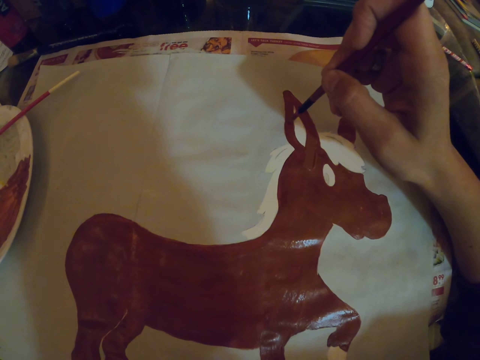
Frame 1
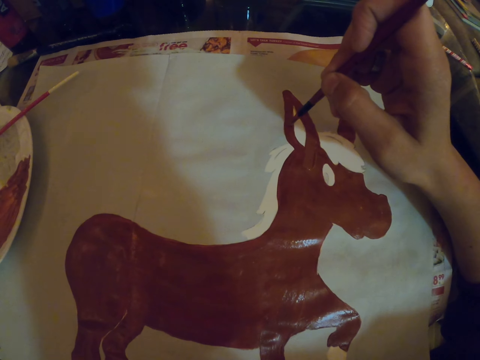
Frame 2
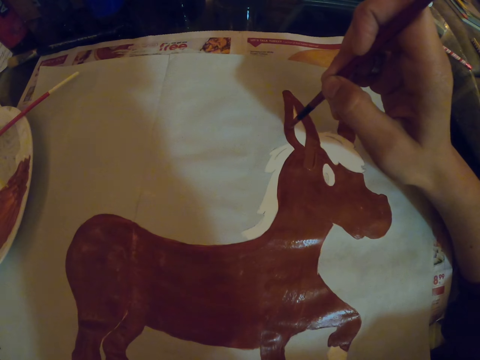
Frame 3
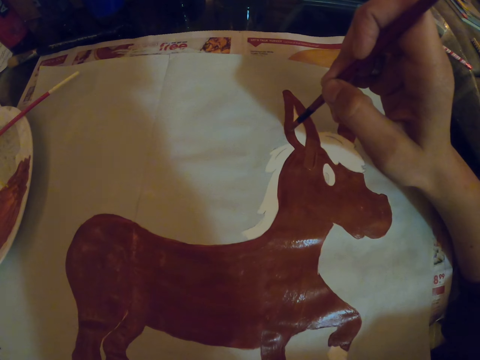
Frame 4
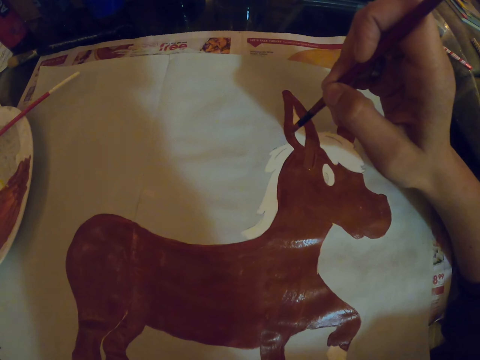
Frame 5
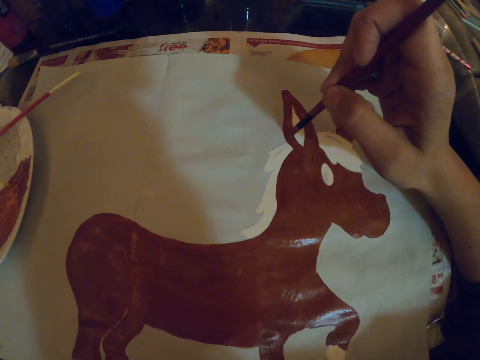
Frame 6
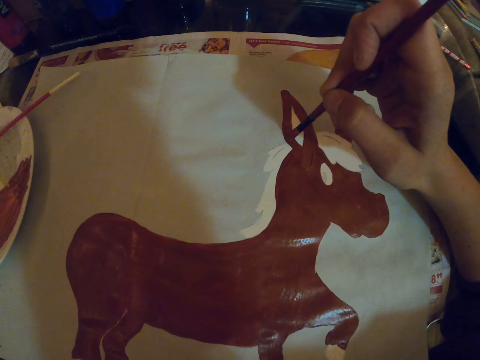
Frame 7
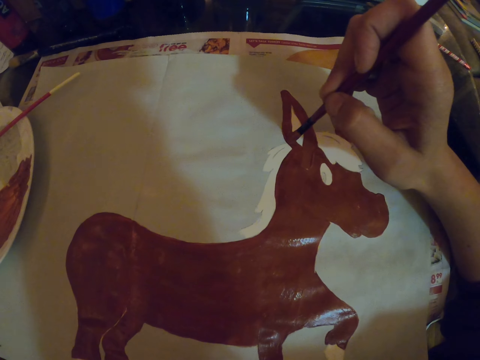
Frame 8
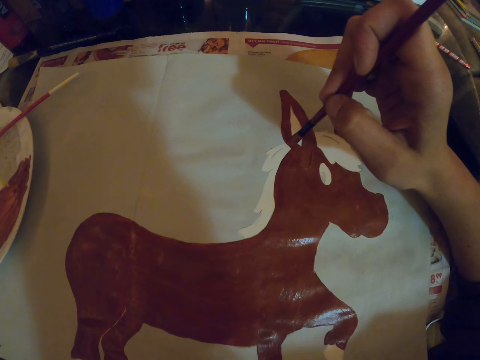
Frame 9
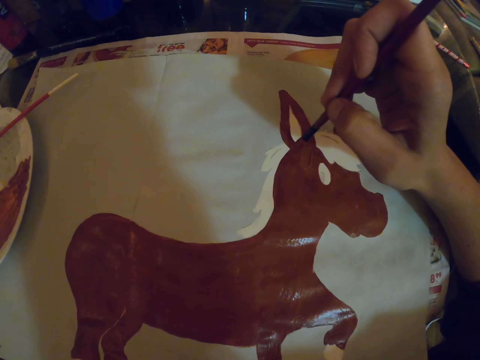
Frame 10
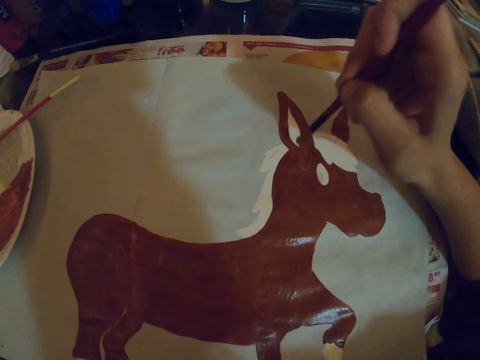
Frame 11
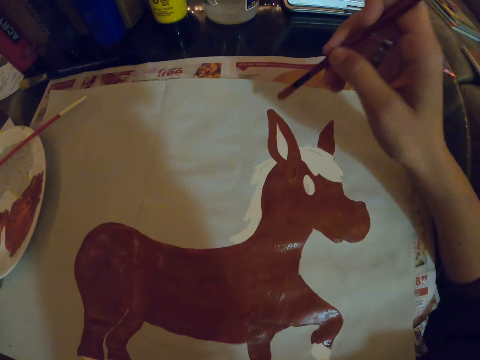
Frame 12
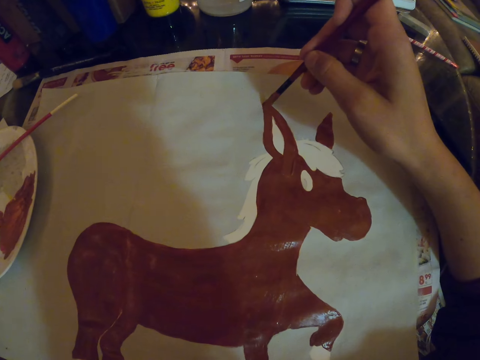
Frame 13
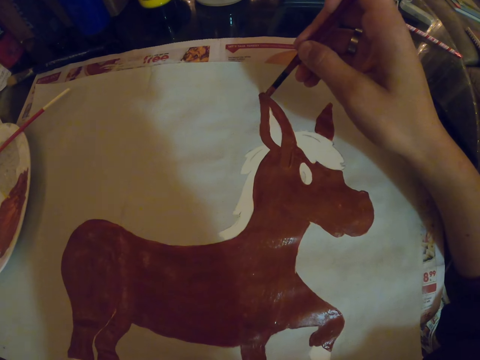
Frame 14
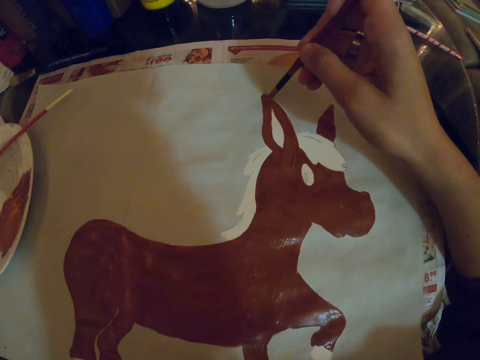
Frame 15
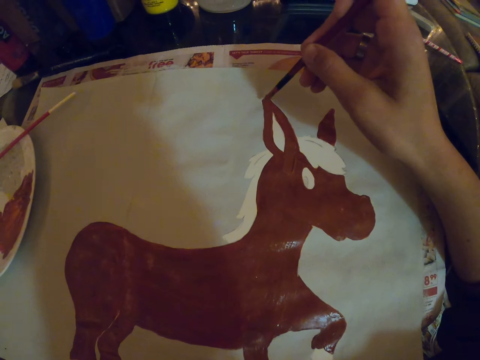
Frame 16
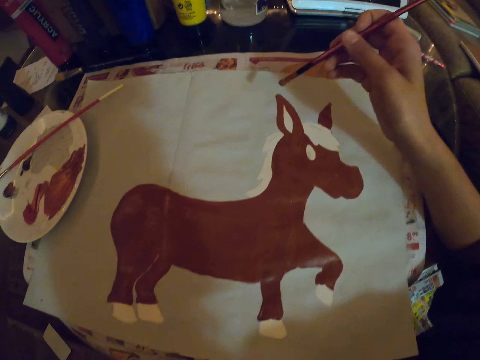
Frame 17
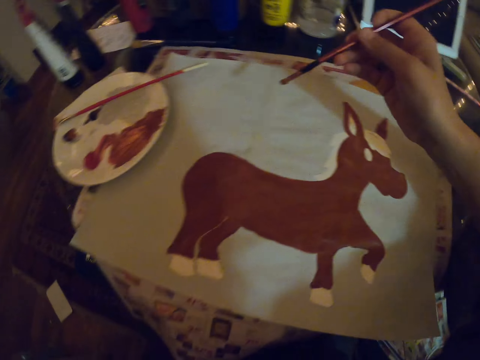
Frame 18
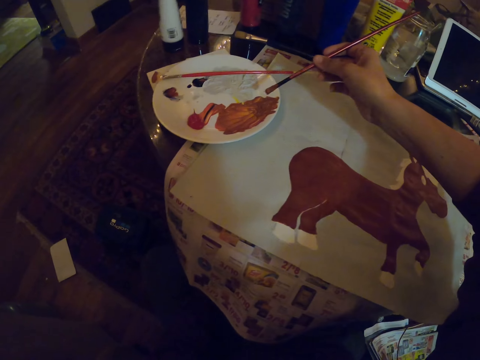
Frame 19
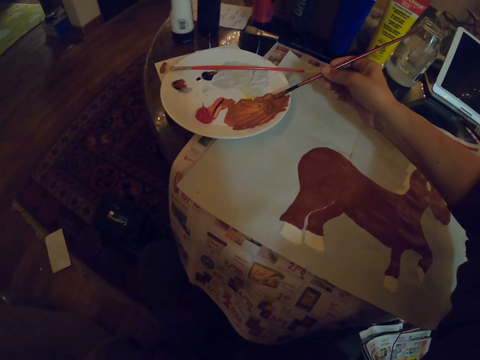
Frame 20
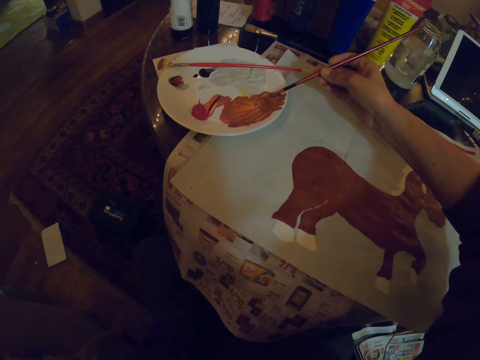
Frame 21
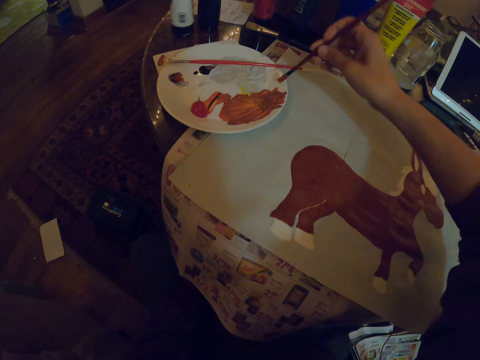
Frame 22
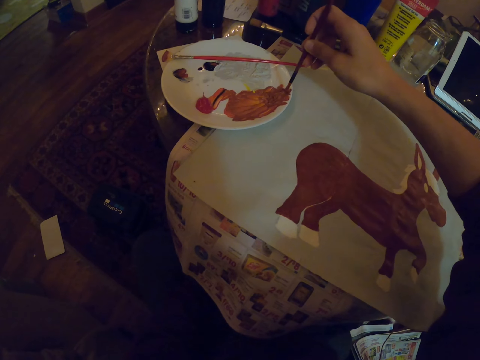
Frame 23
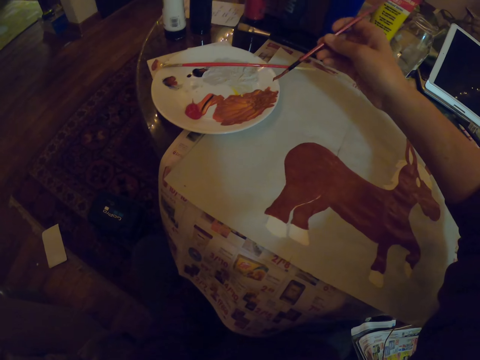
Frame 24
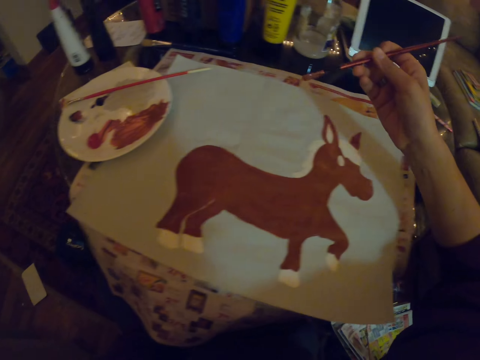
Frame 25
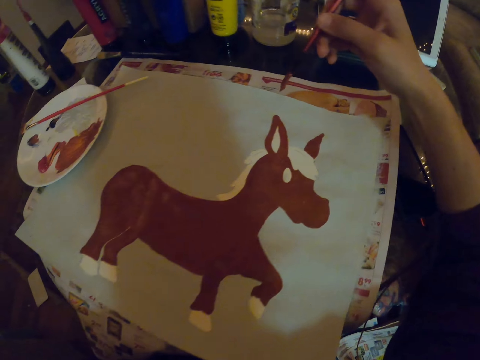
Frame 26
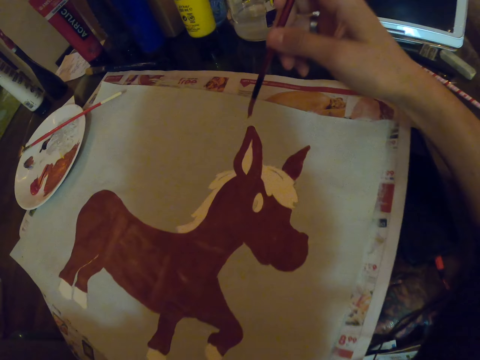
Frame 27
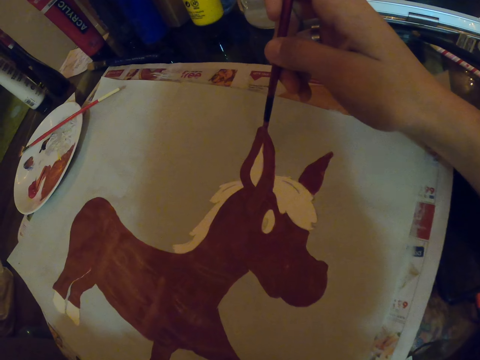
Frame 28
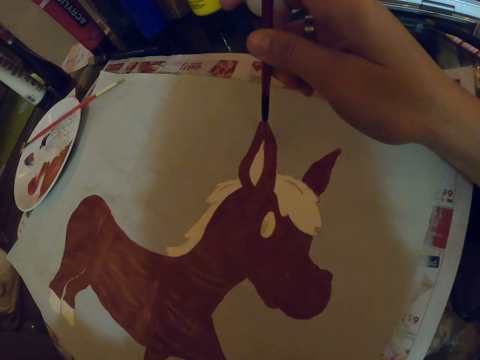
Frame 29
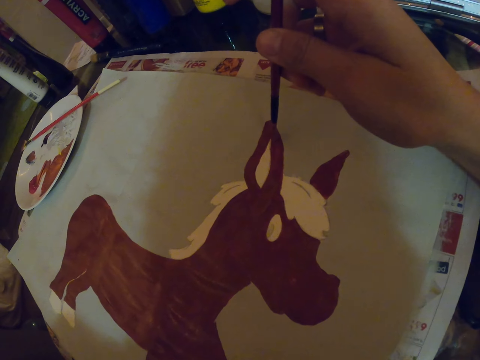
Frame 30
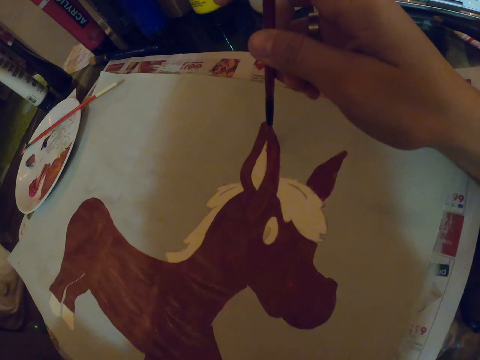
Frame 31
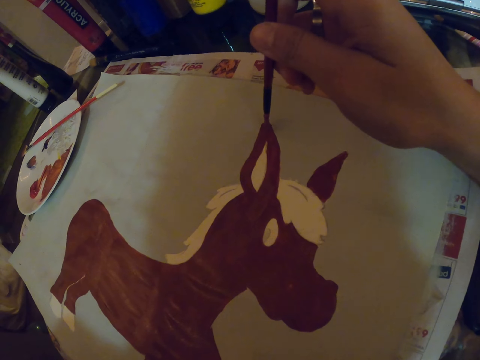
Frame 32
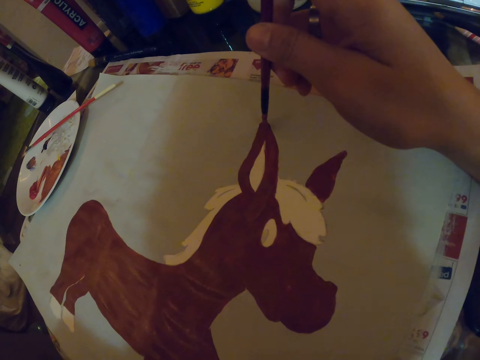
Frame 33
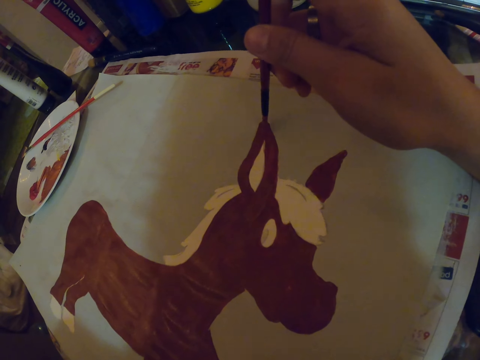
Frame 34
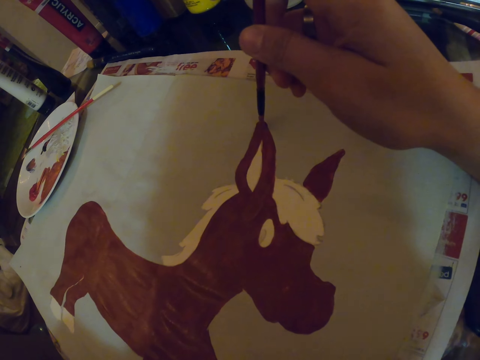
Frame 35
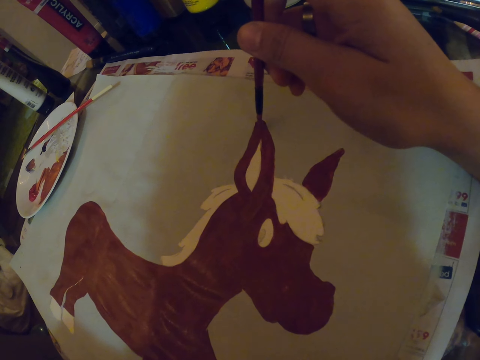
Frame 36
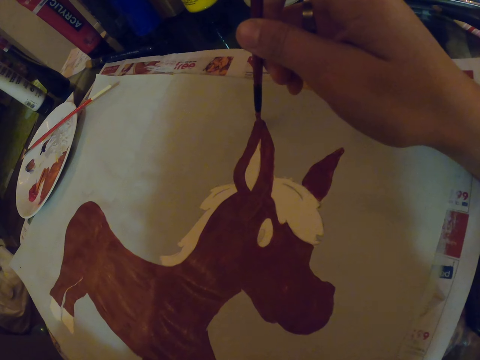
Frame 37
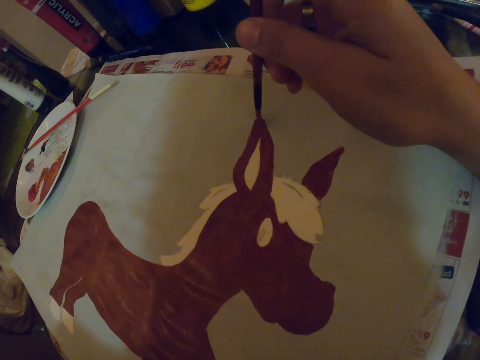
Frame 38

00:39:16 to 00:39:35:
The camera wearer dips a paint brush in the paint. They paint with the paint brush on a paper.

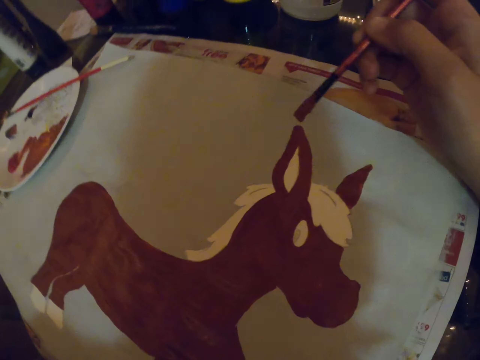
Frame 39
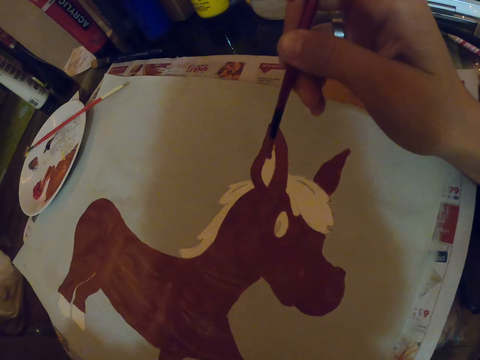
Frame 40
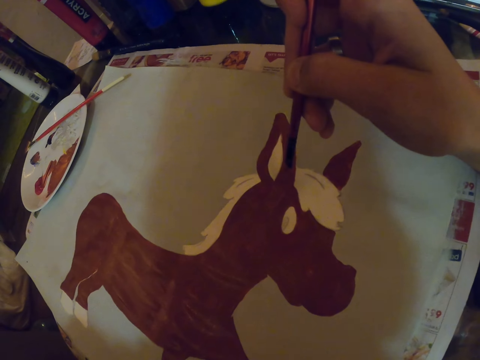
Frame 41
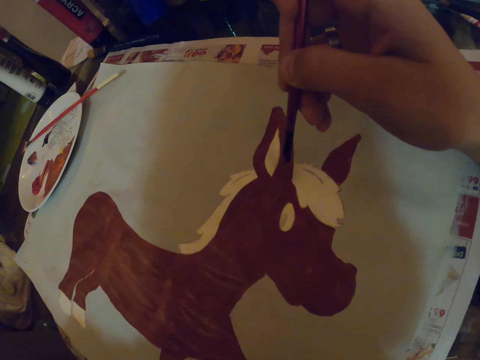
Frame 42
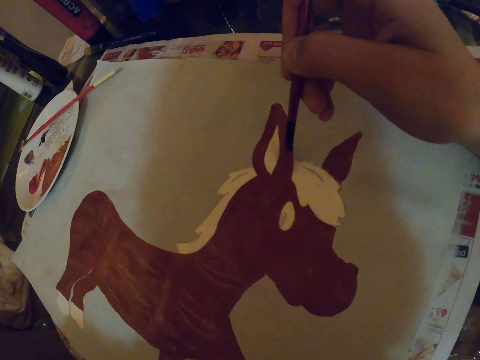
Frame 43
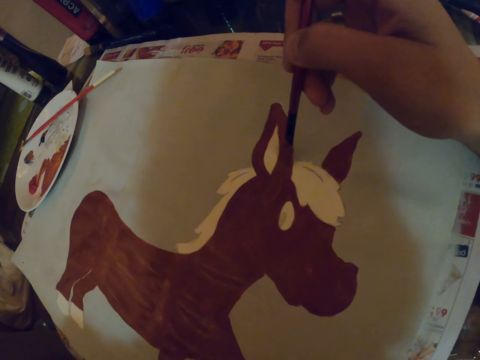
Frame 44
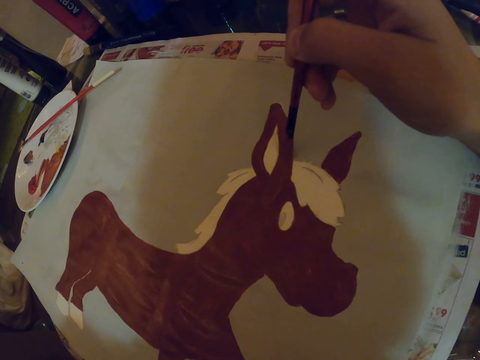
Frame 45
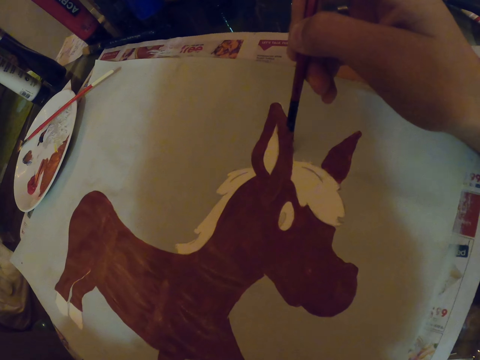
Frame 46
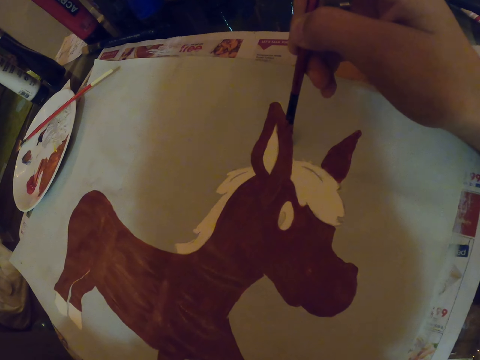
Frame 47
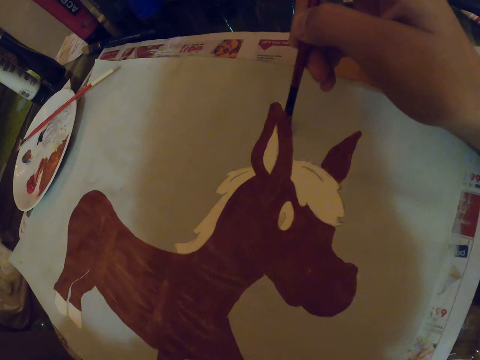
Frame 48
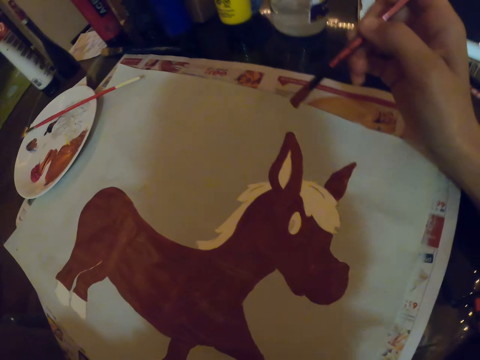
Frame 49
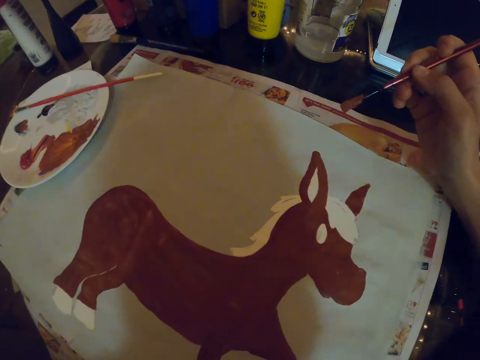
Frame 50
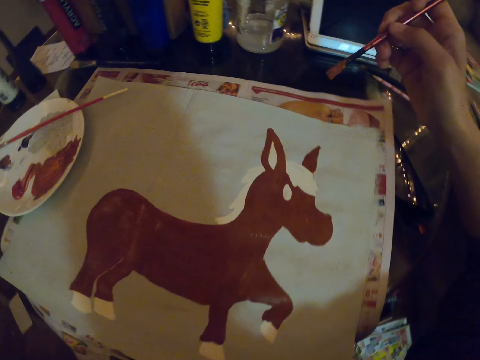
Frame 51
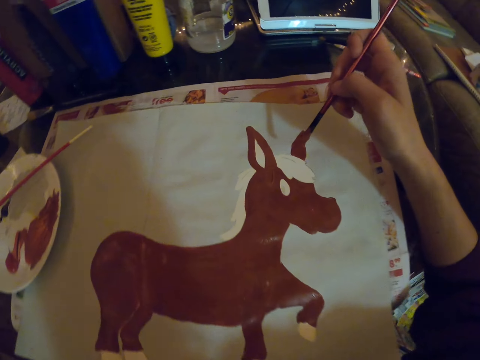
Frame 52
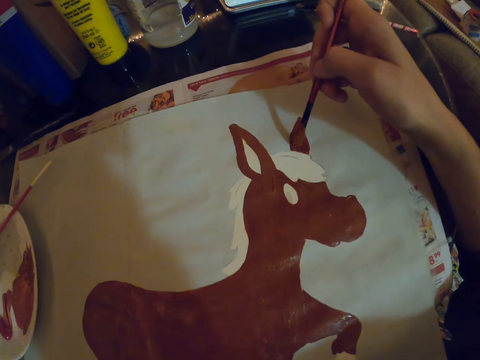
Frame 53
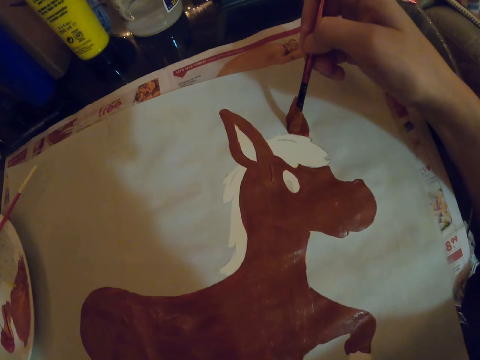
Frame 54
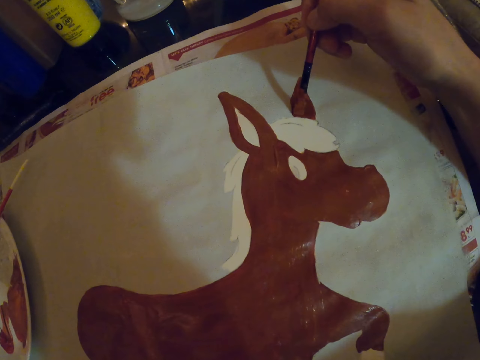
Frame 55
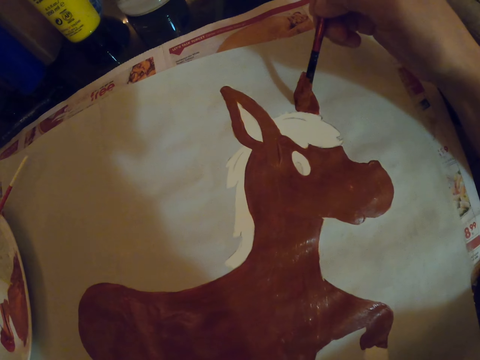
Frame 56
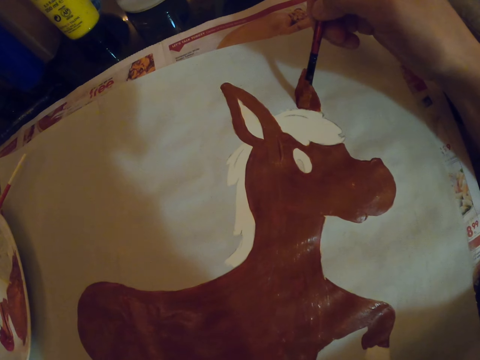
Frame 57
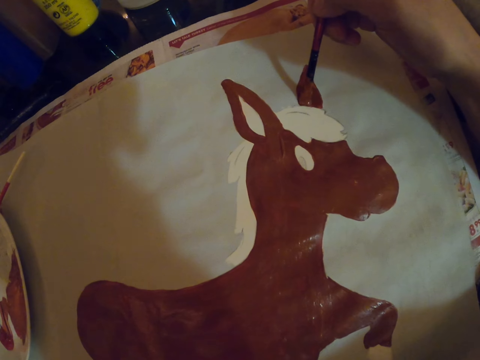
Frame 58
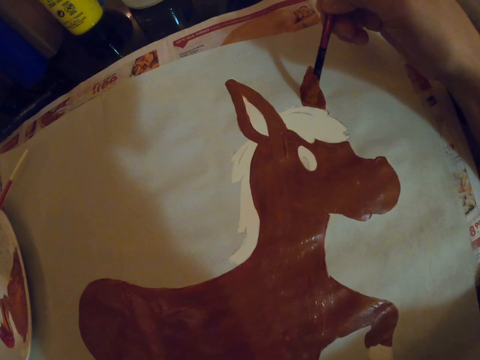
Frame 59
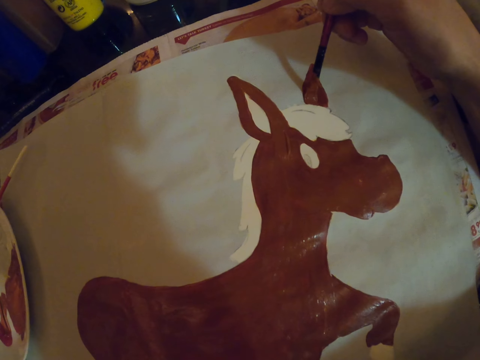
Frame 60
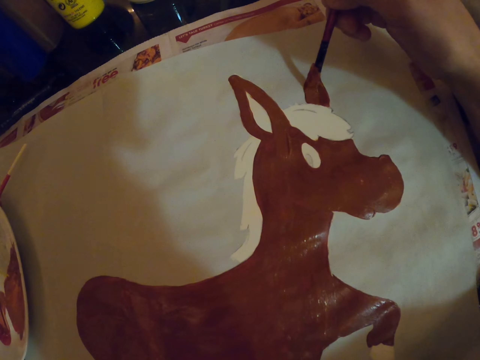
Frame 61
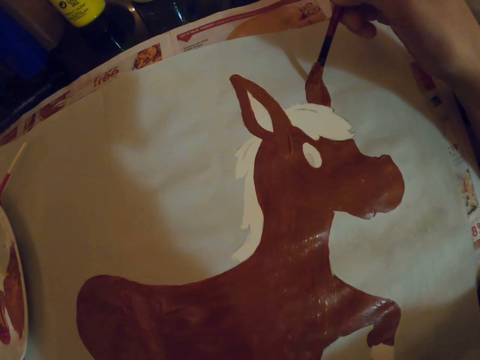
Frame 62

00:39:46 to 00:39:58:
The camera wearer lifts a hand and paints with a paint brush. They lift the hand and paint with the paint brush.
